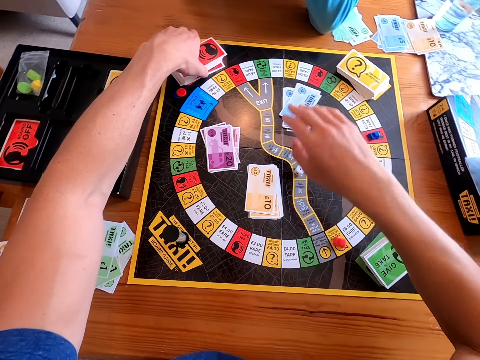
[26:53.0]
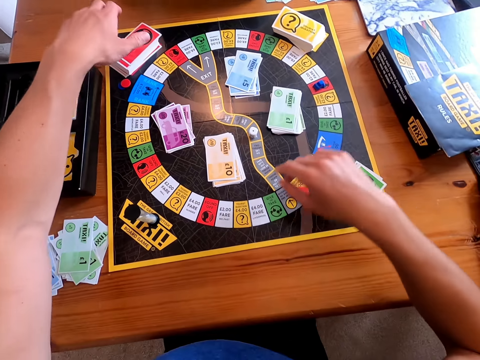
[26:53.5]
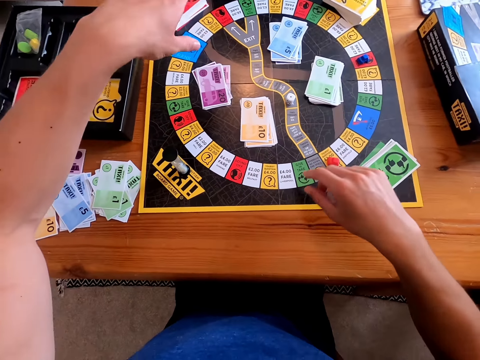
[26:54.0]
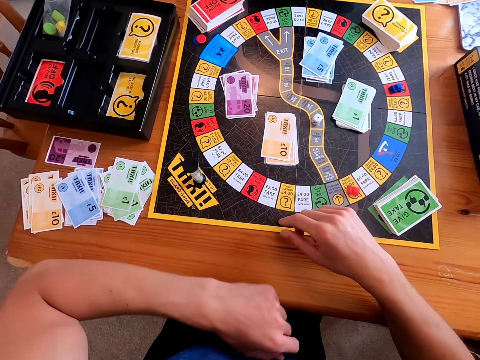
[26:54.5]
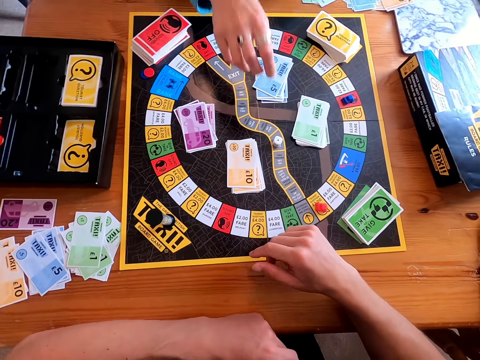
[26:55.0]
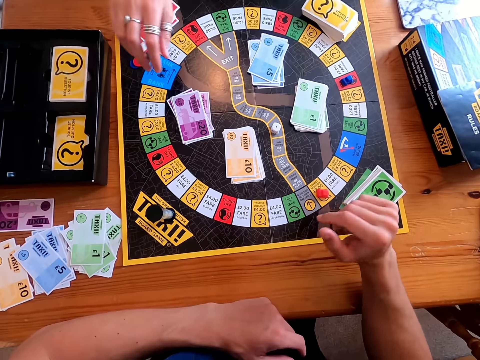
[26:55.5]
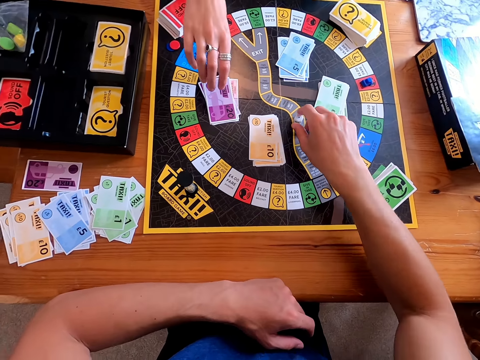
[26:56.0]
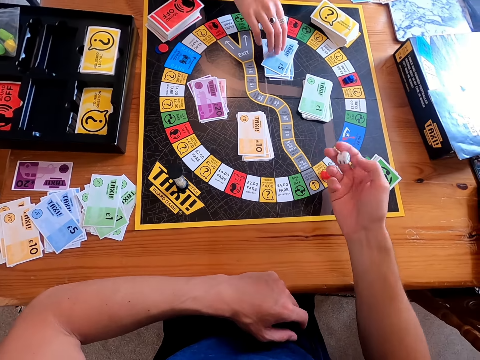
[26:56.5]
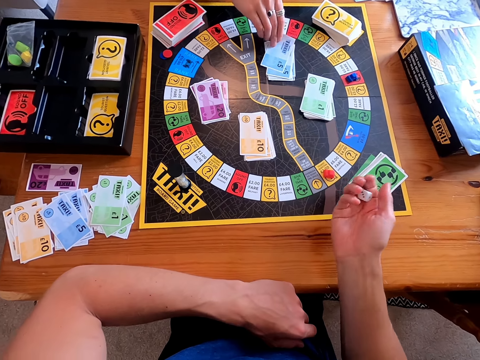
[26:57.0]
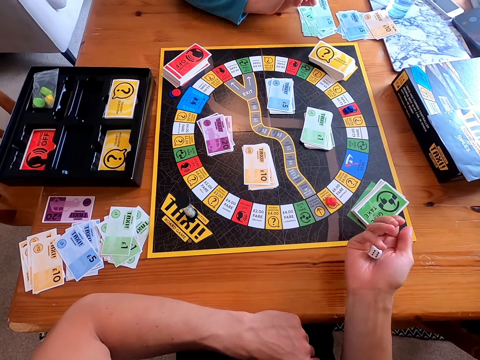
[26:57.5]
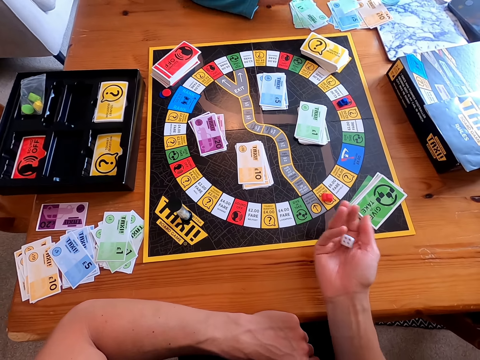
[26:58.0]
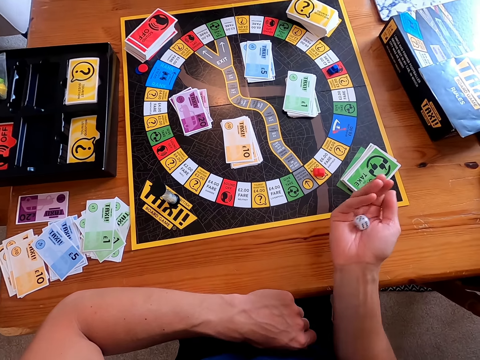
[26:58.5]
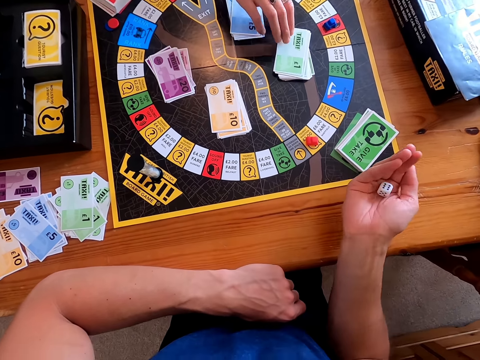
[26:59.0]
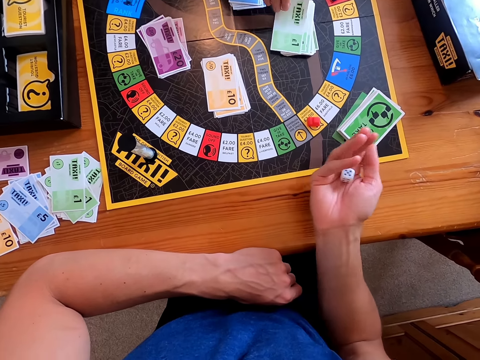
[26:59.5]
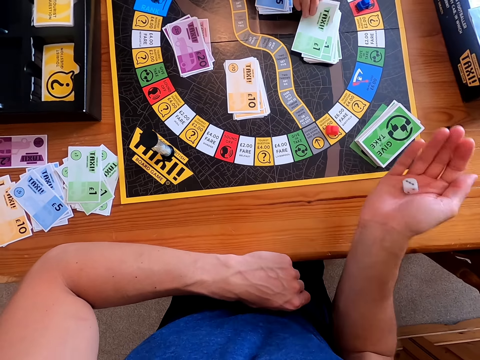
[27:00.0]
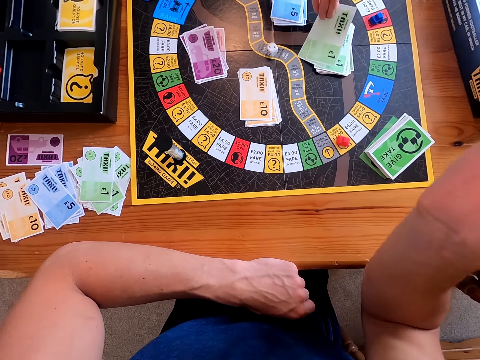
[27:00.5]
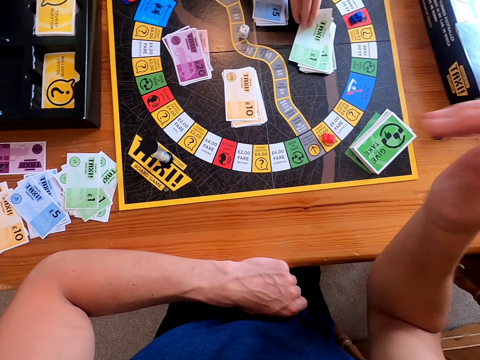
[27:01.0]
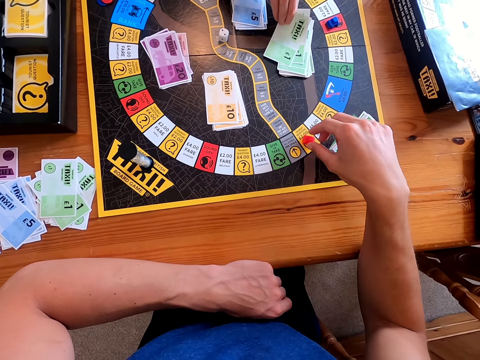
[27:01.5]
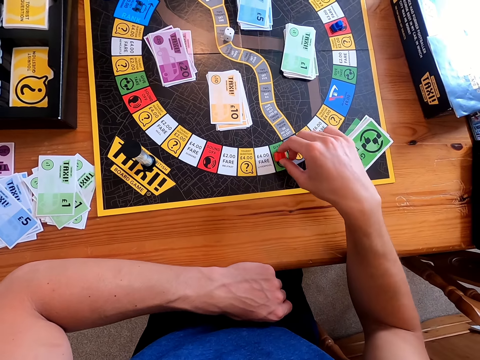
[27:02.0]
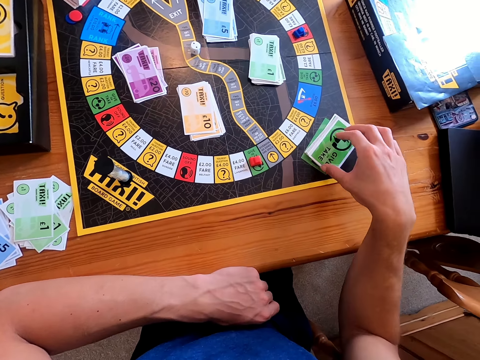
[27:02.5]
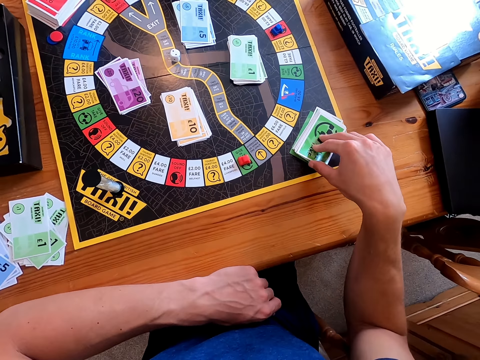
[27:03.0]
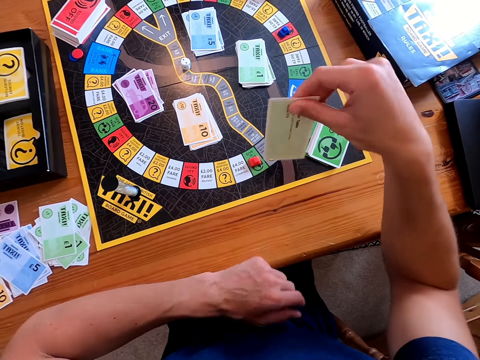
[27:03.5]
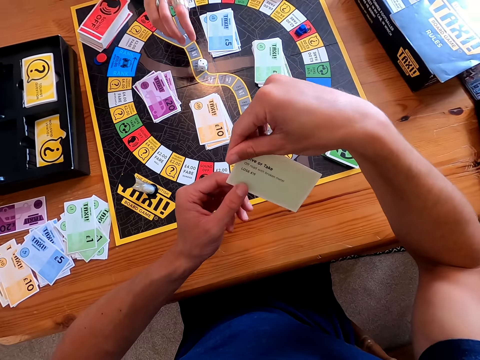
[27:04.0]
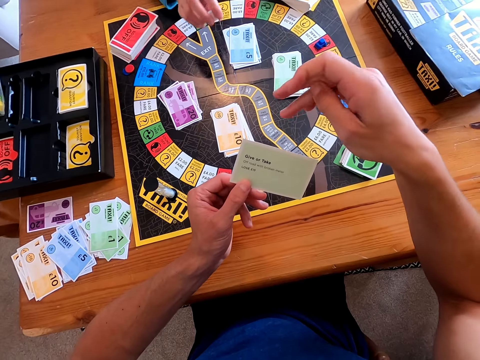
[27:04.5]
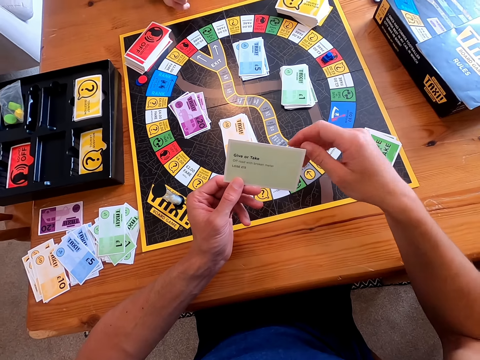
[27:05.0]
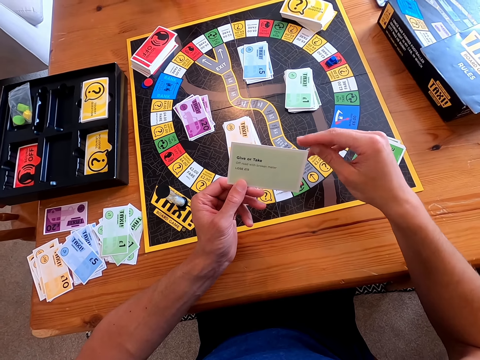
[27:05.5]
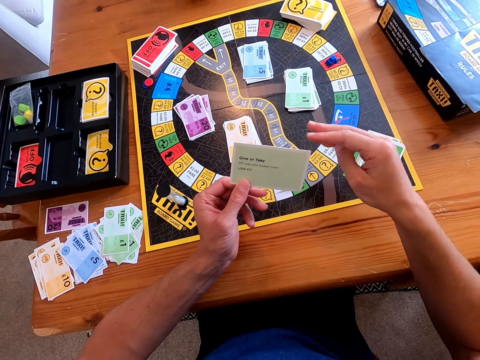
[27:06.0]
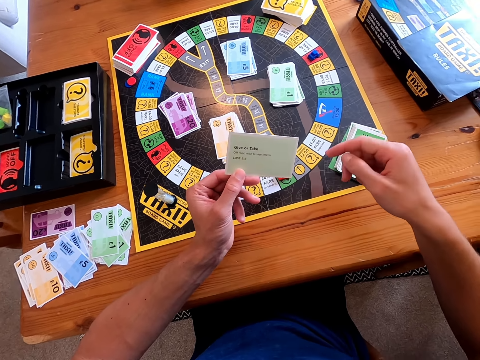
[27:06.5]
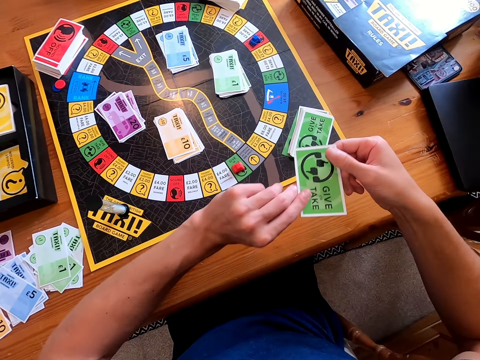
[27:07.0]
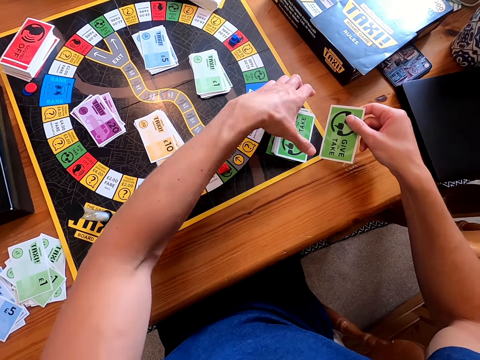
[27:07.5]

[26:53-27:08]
The camera wearer touches something. He picks a dice from the taxi board and rolls the dice on his hand. A woman picks a card from the taxi board. The woman places the card on the table and picks a card from the taxi board. The camera wearer throws the dice on the board. He moves a piece on the taxi board, touches something and picks a card from the taxi board. The woman picks the dice from the taxi board. The camera wearer shows the card to something. He reads the card.

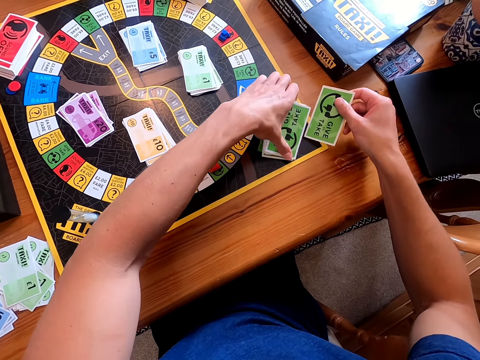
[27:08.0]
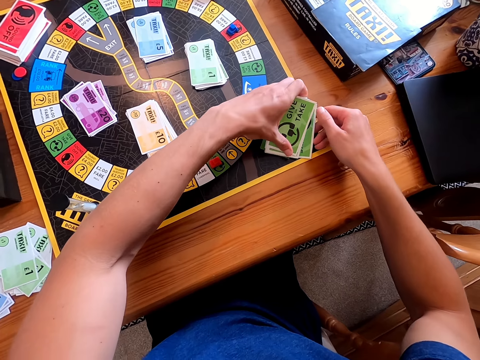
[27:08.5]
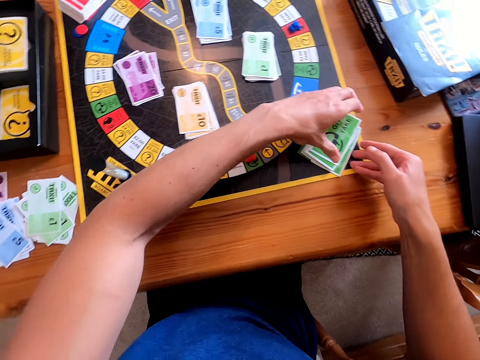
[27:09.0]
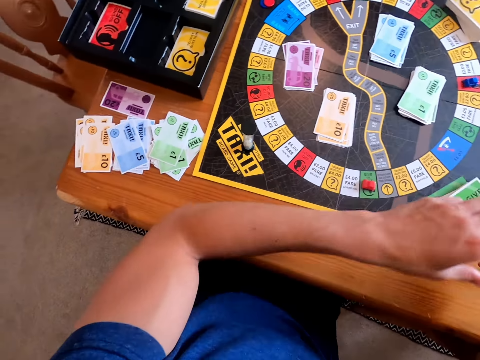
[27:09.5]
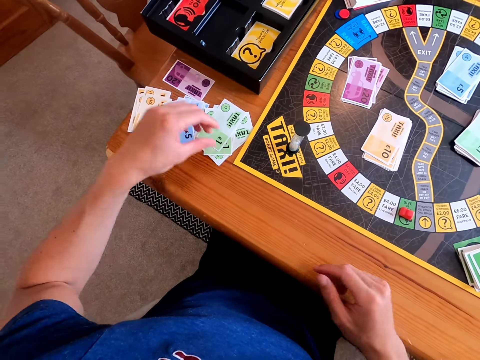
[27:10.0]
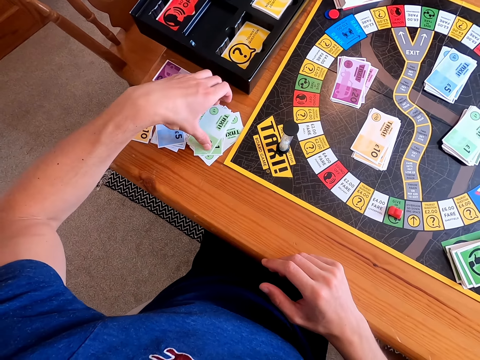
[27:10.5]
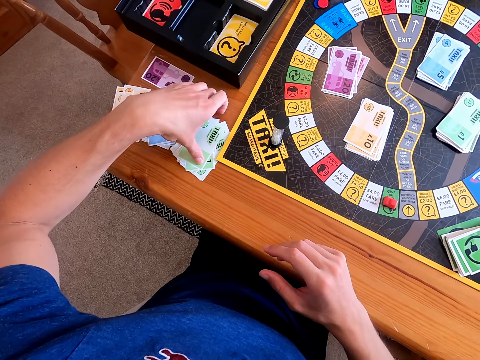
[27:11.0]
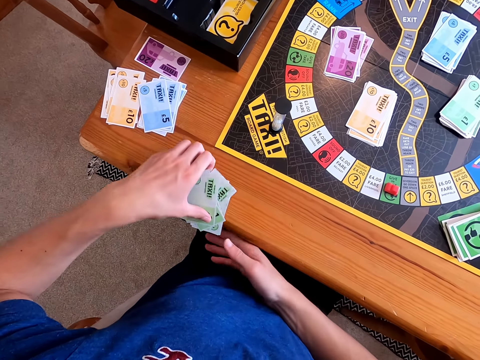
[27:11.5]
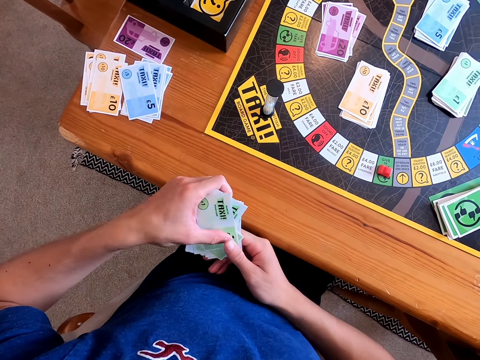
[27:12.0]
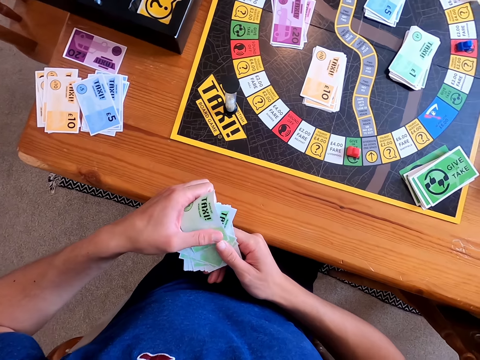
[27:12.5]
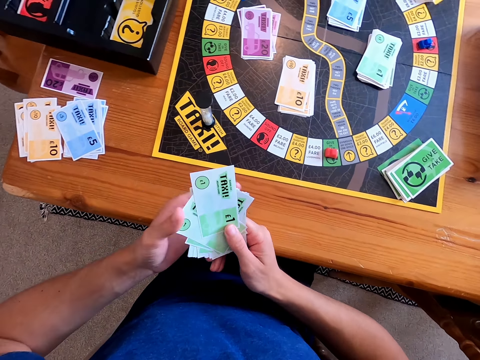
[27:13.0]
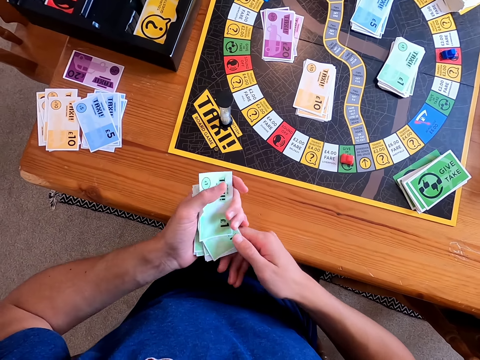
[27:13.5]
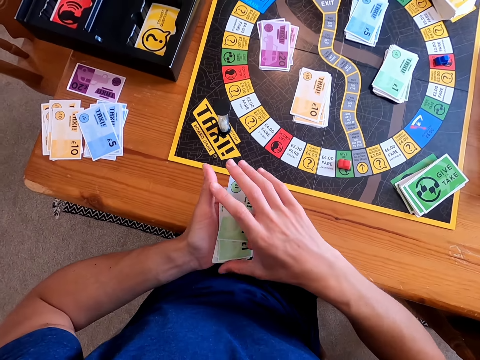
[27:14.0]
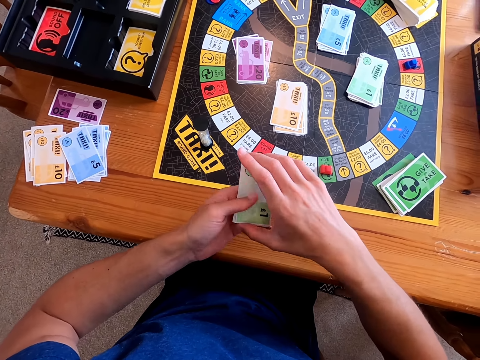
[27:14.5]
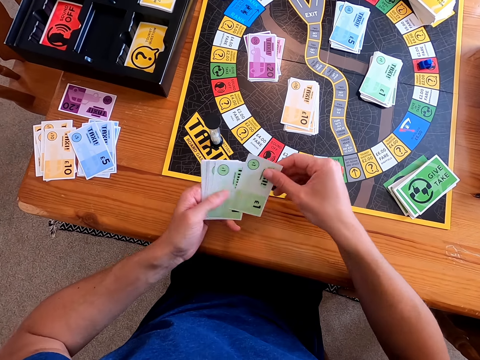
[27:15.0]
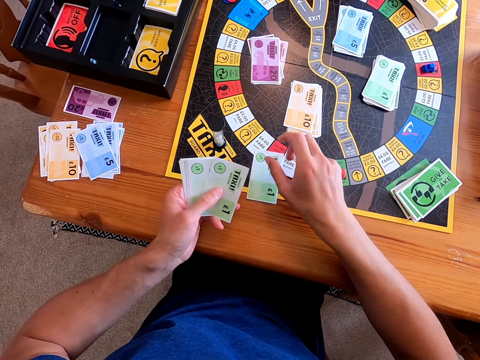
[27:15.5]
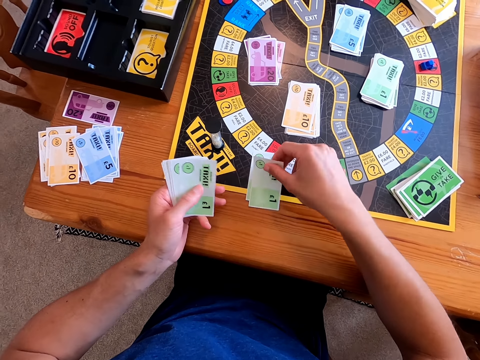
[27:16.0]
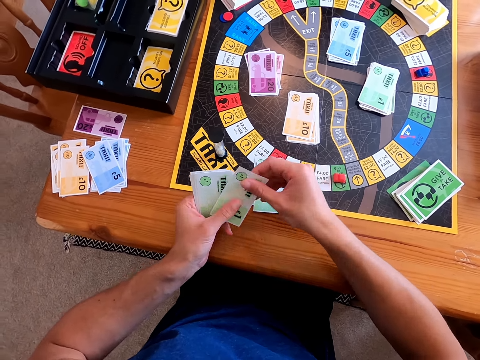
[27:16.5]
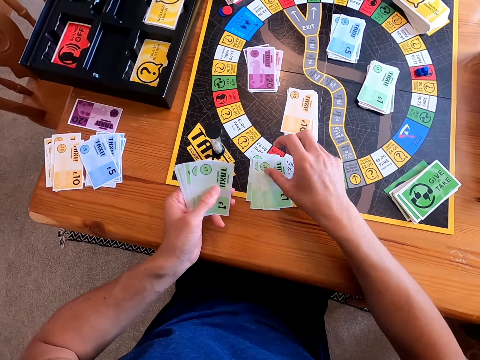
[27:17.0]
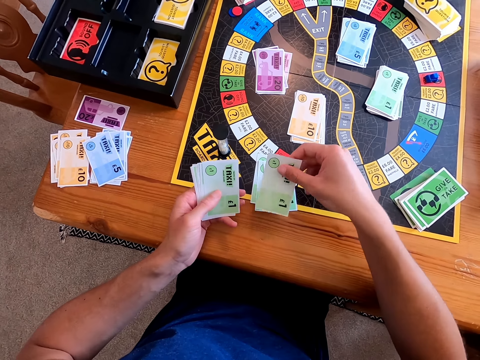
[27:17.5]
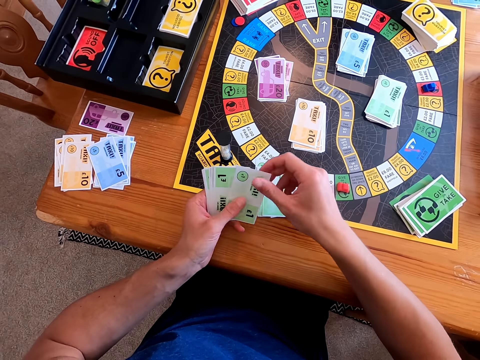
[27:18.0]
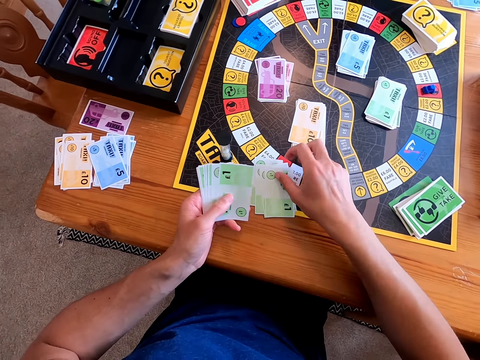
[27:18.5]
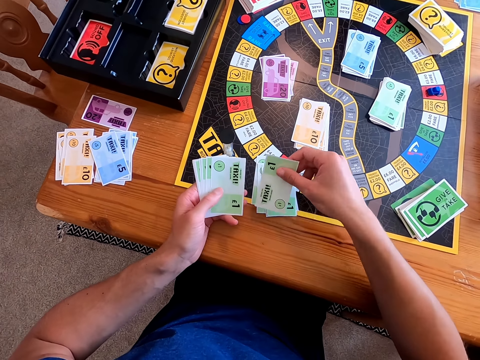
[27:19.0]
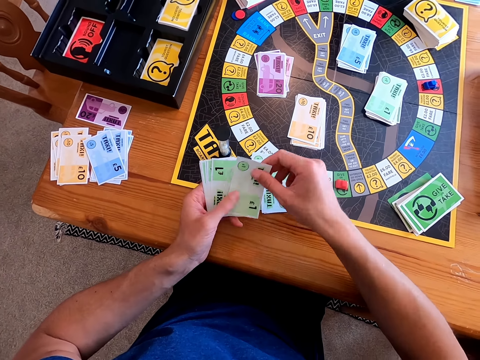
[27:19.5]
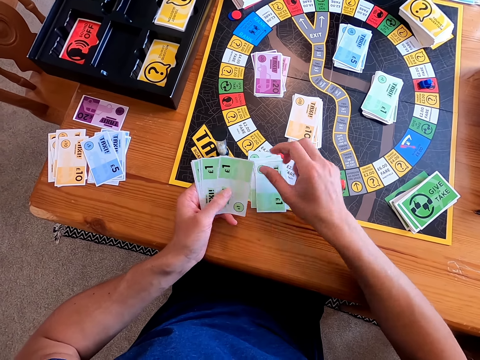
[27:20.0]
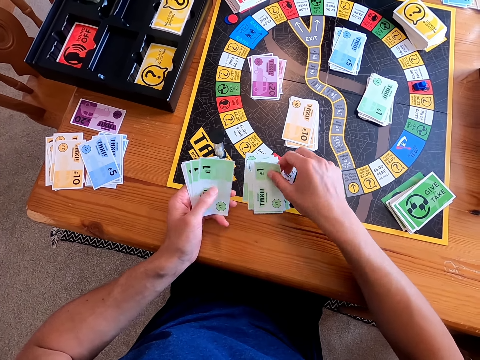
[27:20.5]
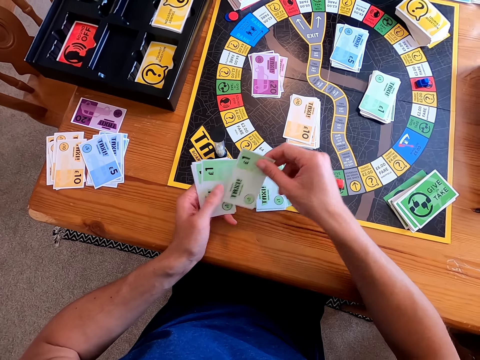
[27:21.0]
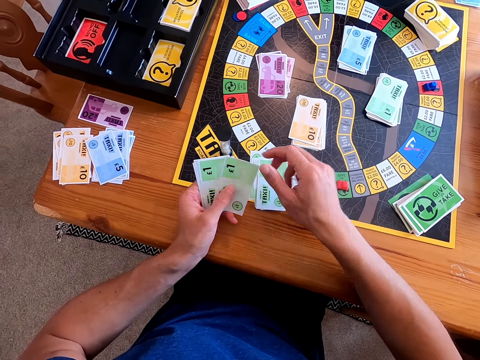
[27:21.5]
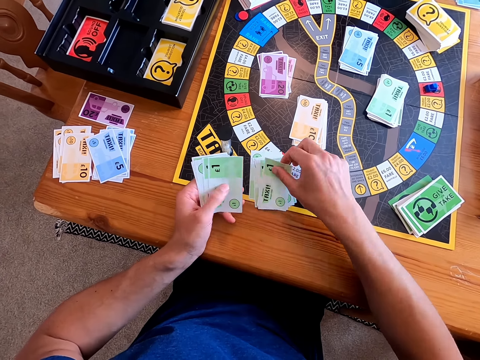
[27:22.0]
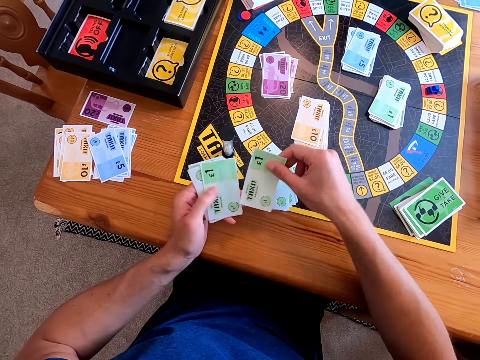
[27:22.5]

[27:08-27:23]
The camera wearer places the card on the other cards. They hold the cards and pick up the cards from the table. They hold the cards again. They count the cards on the table. They hold the cards.
